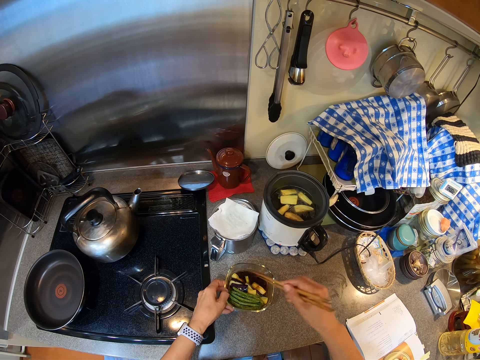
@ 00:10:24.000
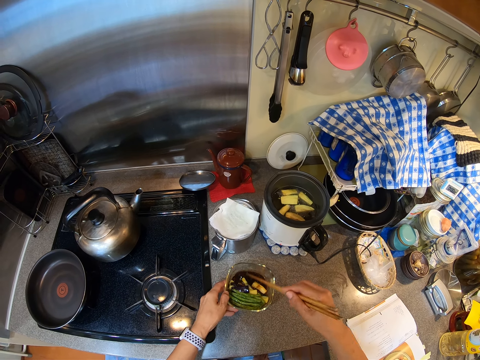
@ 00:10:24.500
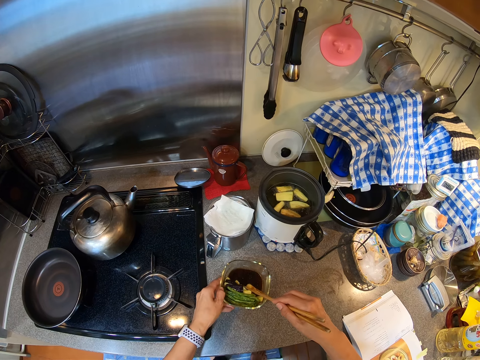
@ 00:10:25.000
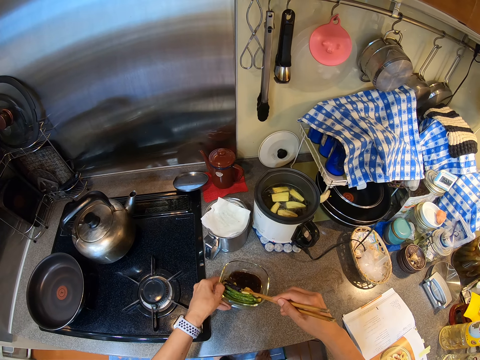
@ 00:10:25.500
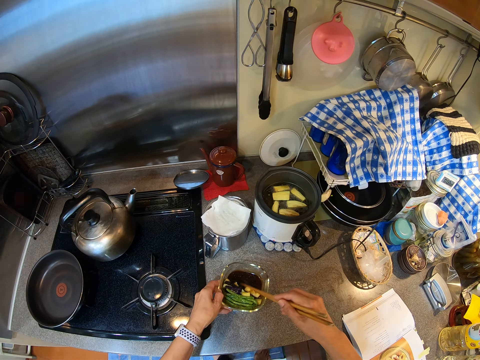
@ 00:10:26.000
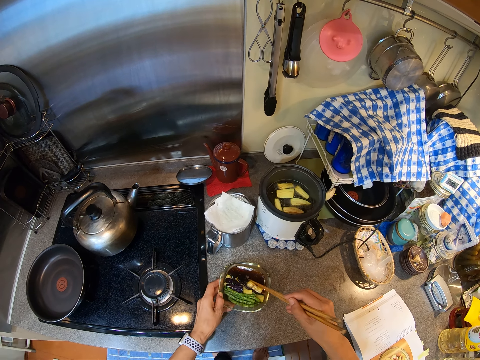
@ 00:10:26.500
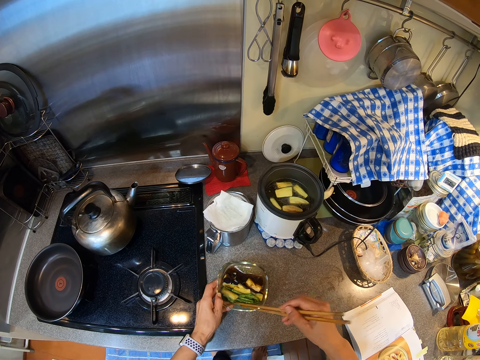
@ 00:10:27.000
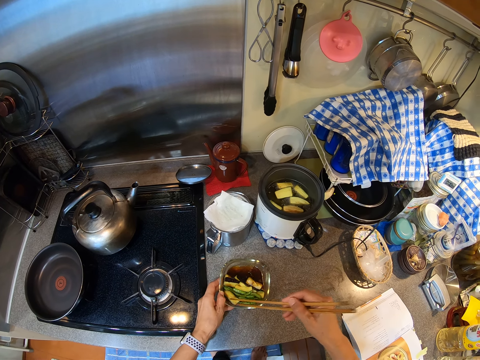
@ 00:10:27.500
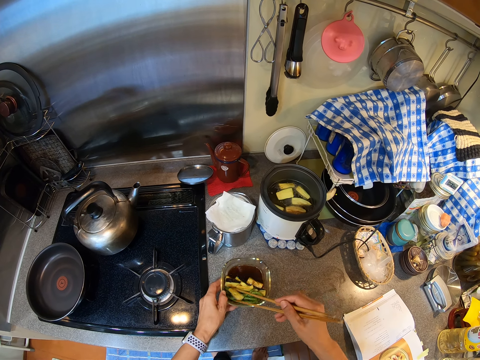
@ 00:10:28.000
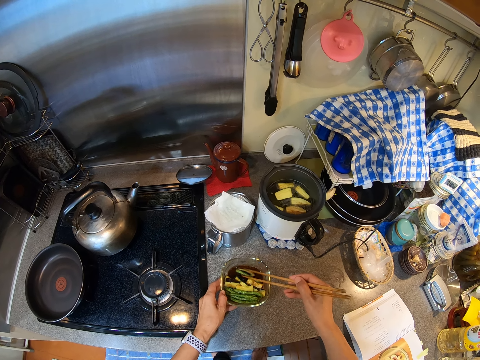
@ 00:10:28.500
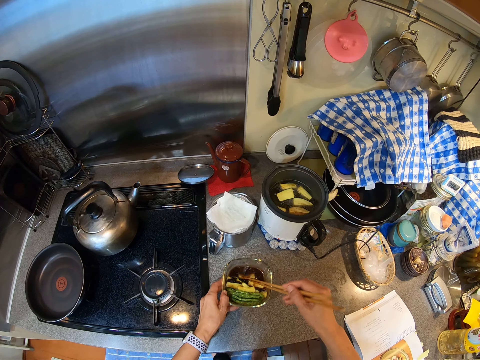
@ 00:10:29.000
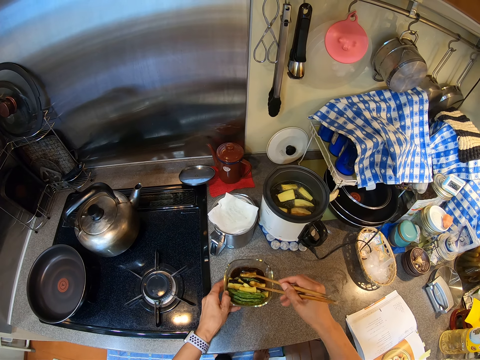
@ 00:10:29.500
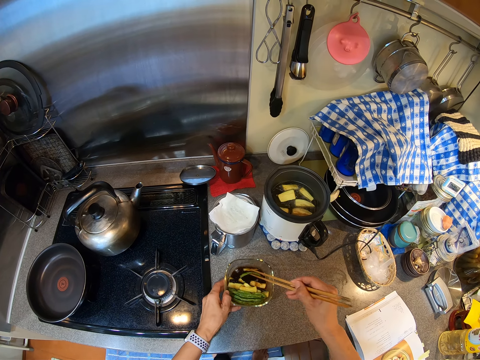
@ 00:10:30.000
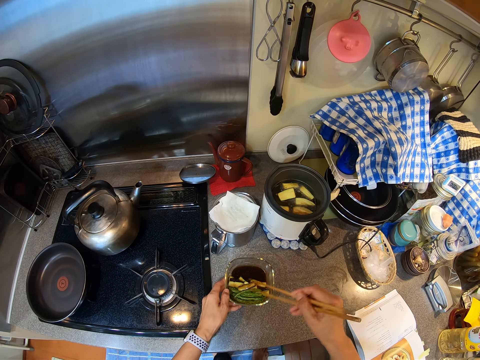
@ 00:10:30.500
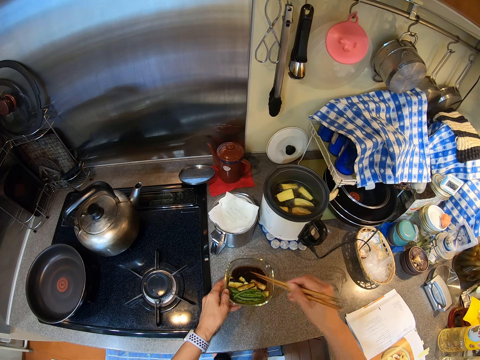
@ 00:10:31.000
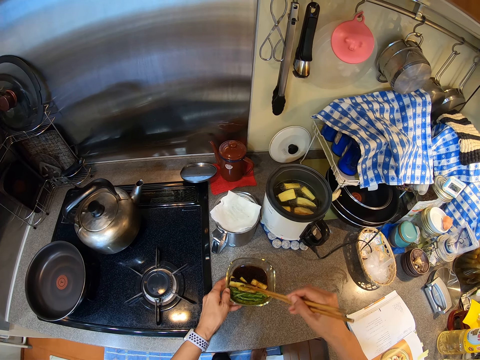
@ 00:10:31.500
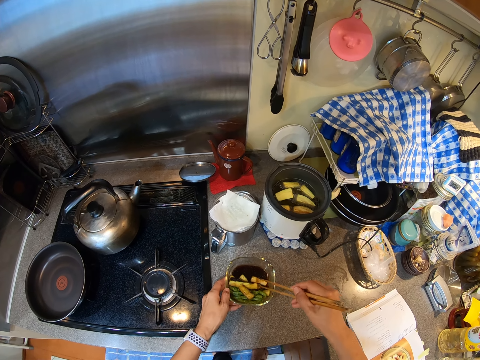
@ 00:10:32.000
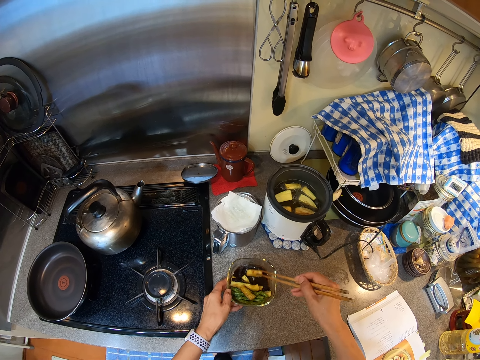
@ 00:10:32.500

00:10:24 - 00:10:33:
The camera wearer moves the bowl.

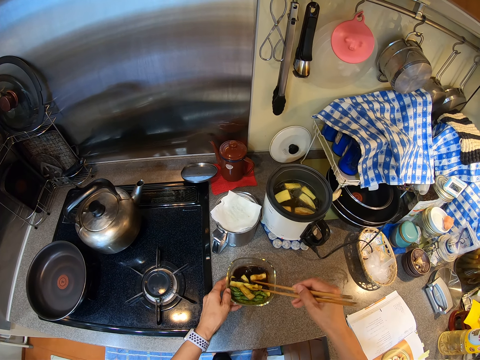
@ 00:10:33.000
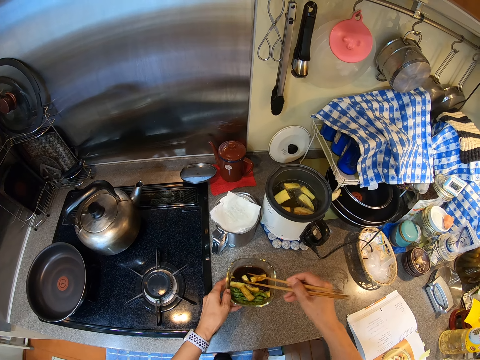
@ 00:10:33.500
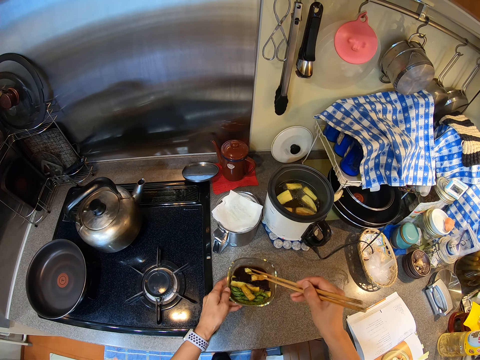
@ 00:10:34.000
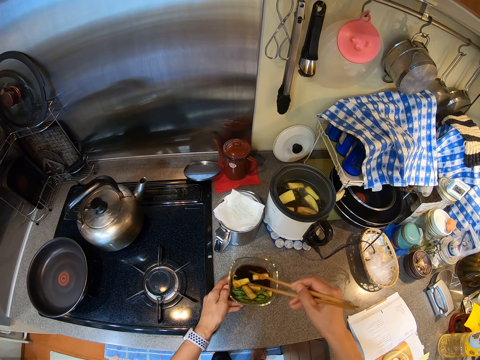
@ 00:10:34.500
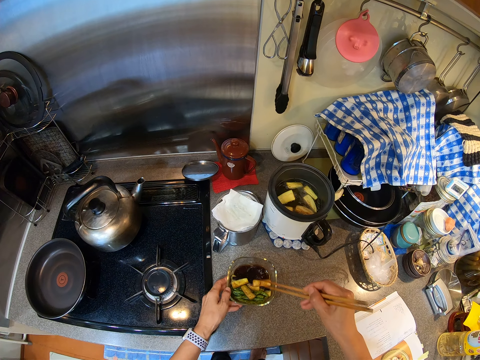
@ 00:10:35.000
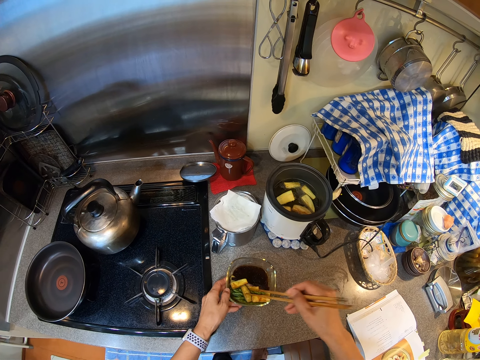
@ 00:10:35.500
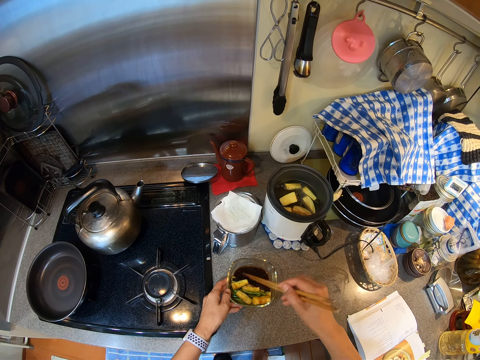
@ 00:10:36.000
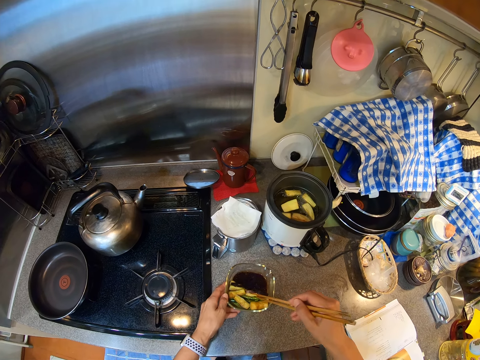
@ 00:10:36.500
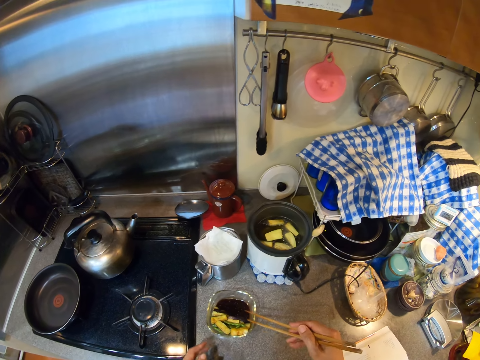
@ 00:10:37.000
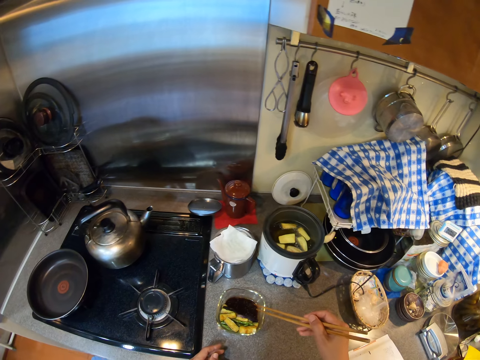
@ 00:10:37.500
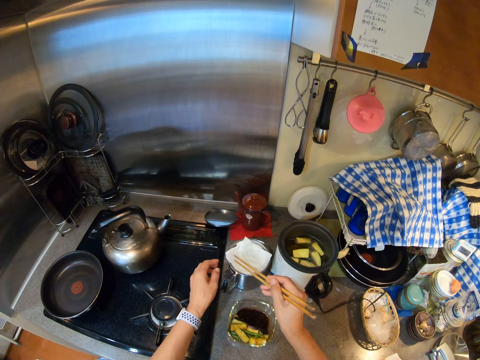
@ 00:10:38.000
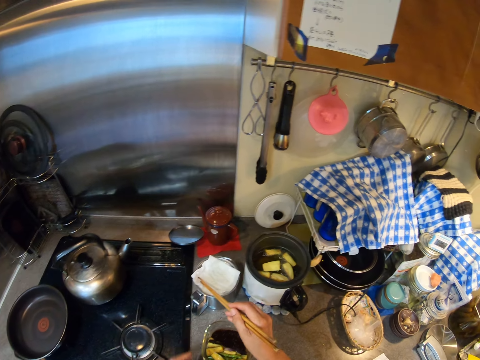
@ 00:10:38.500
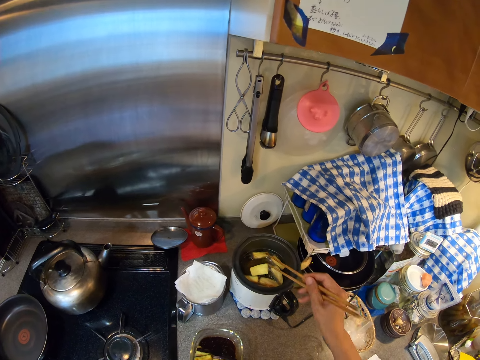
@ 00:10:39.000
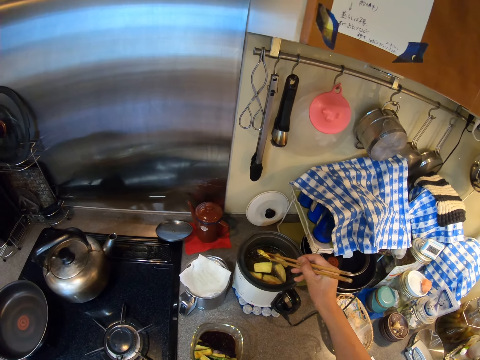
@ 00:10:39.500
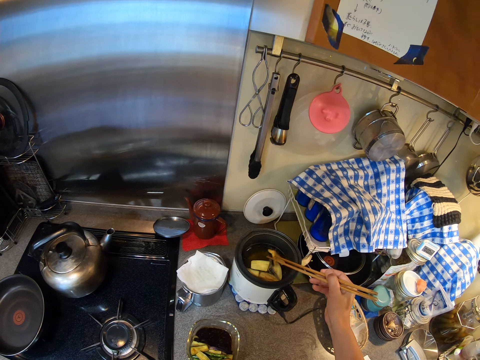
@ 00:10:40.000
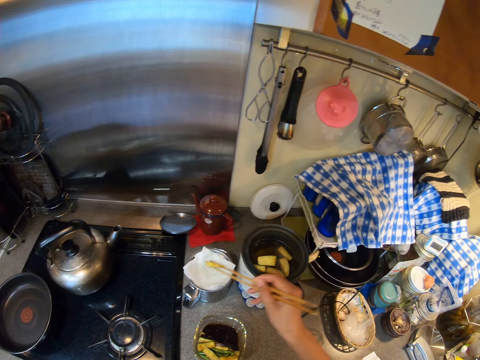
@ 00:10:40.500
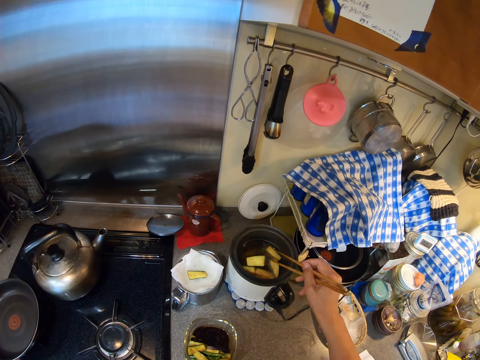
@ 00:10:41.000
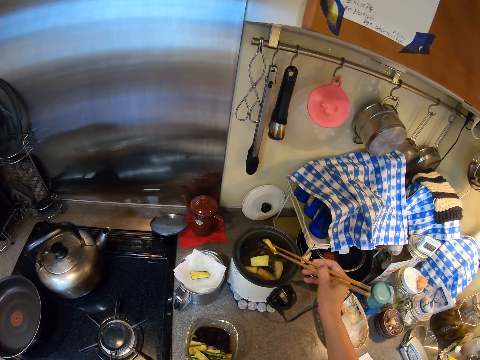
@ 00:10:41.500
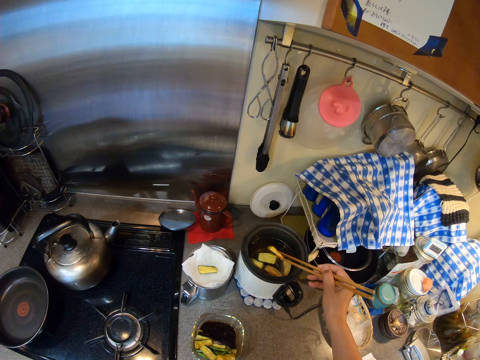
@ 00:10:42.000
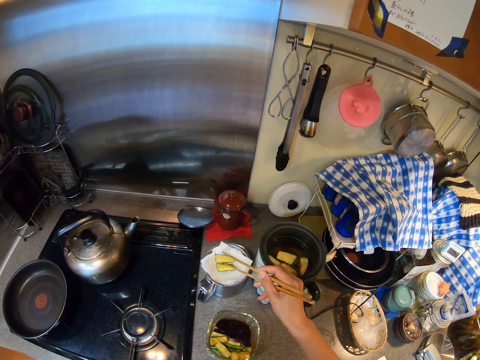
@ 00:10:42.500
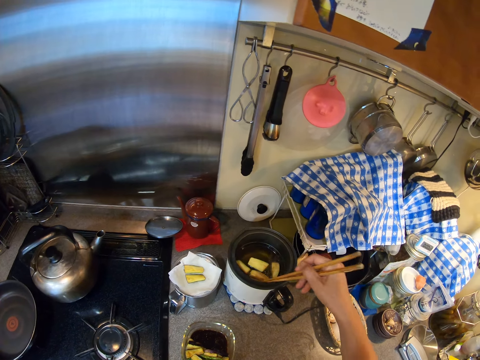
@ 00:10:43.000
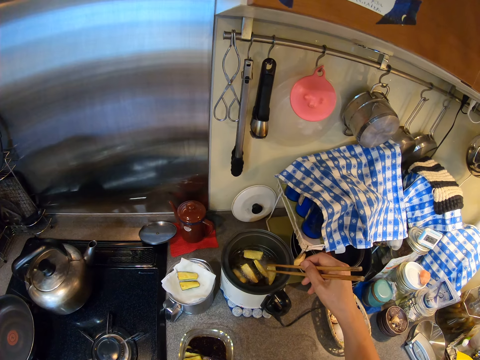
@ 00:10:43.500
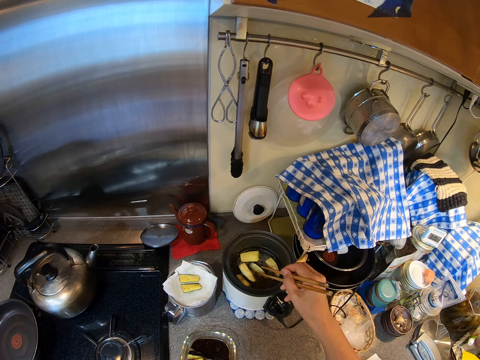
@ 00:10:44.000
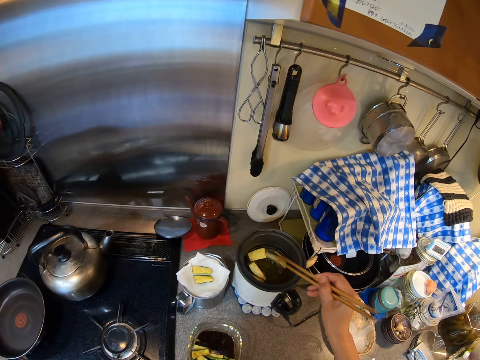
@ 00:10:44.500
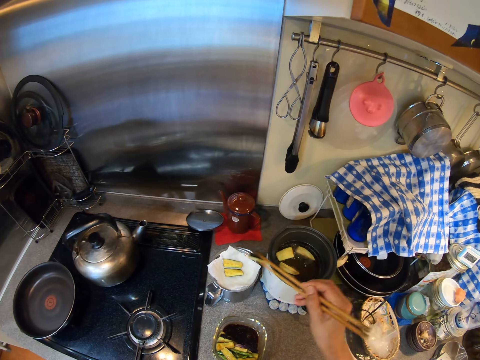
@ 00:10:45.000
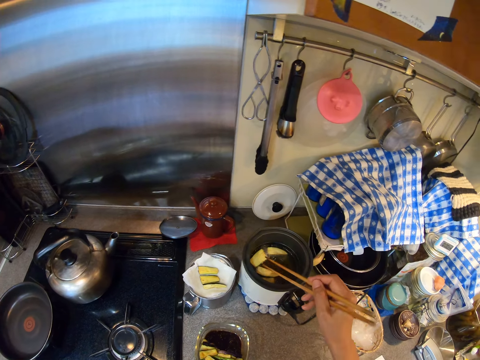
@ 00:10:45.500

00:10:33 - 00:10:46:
The camera wearer arranges the vegetable. They knock the stick on the bowl and lift a hand up. They pick the food in the deep fryer with the chopsticks. They lift hands up, put the left hand down and wipe the stick on the paper. They stir the eggplant and move the stick in the pot. They place the eggplant on the pot.

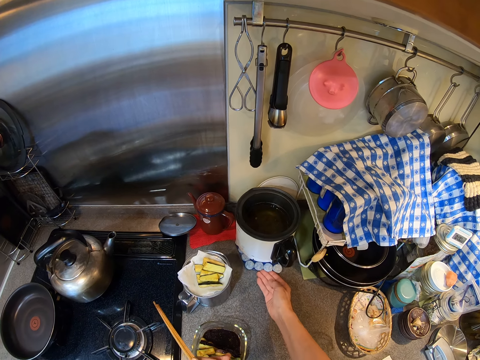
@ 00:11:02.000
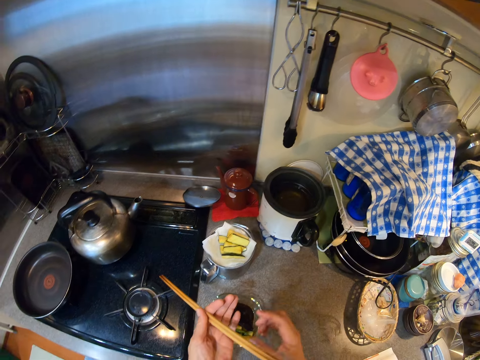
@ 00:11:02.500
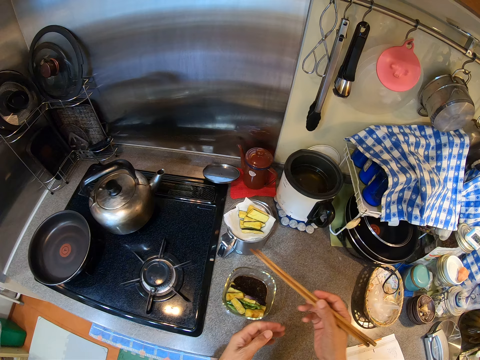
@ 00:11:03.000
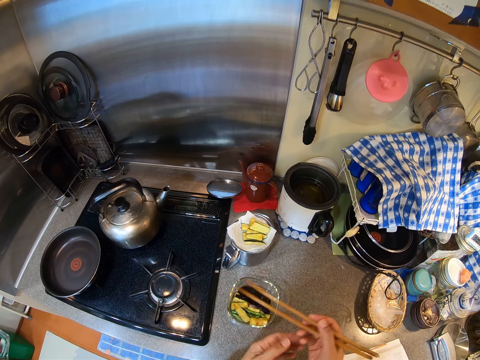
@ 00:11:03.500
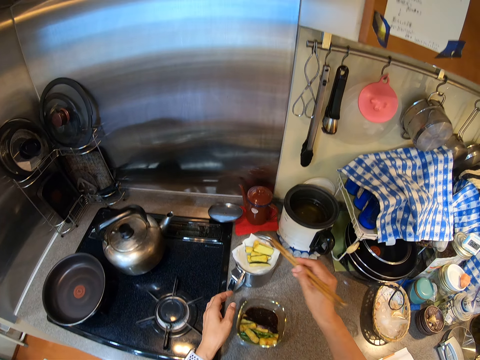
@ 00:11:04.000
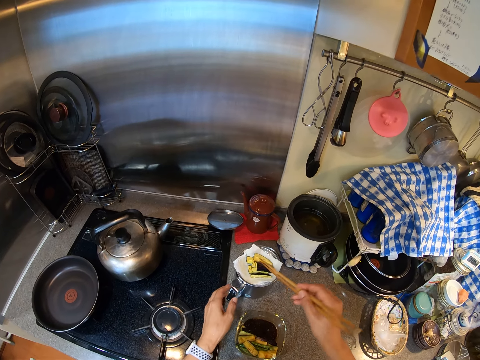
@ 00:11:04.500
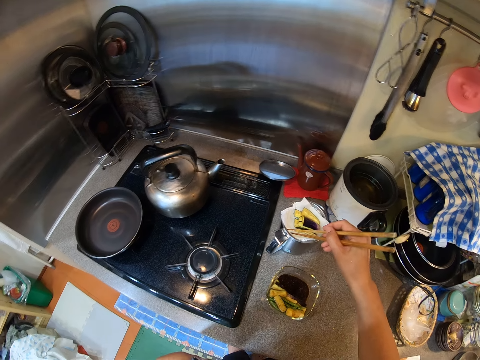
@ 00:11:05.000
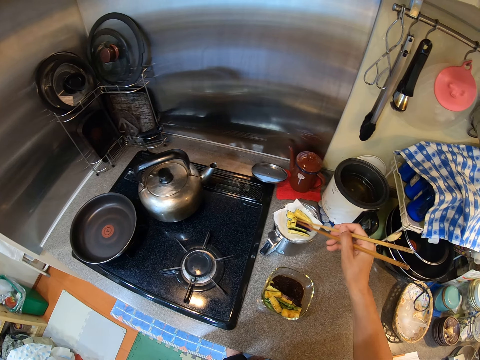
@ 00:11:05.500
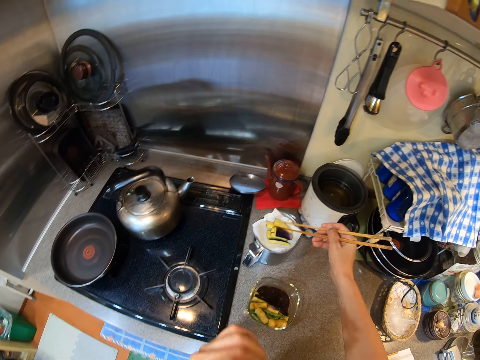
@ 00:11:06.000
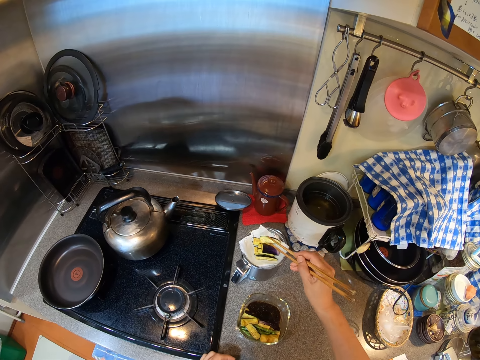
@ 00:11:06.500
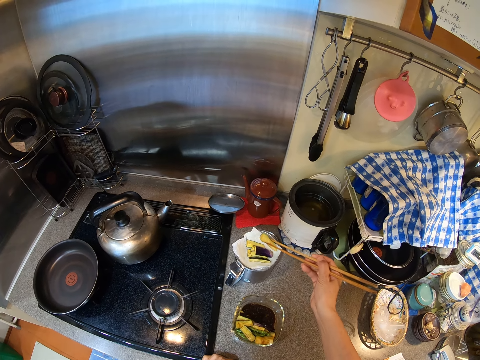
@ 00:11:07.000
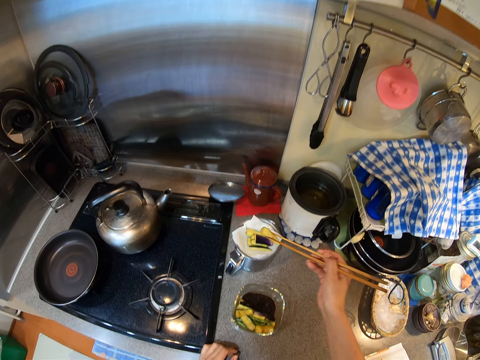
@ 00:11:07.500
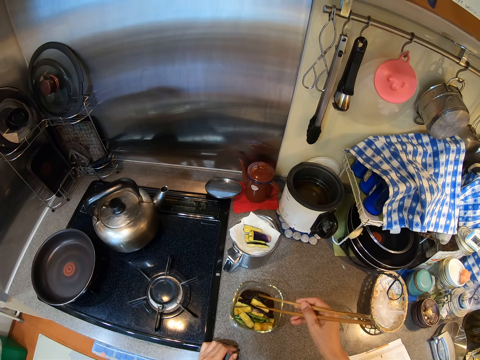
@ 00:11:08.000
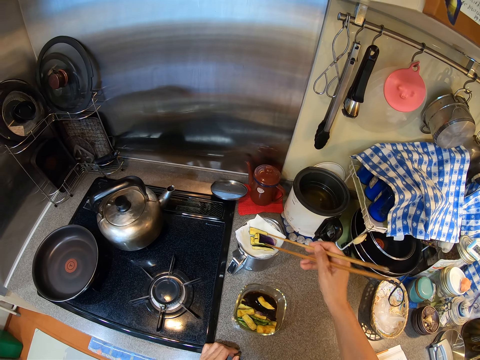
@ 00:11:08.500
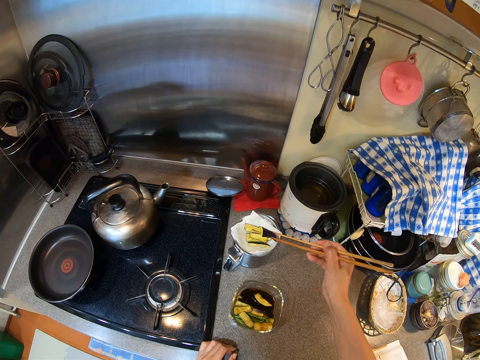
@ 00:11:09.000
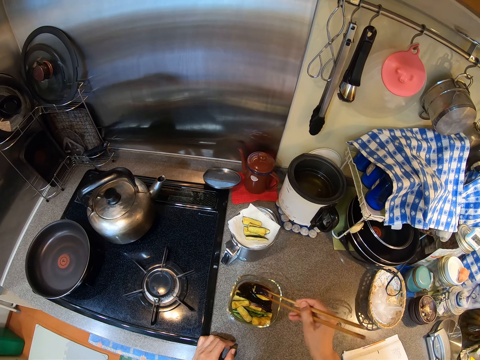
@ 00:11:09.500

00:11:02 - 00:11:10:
The camera wearer moves the pot forward. They hold the chopsticks with the other hand and lift hands up. They put the food in the bowl of sauce. They move hands forward, lift the left hand up and put the sticks in the pot. They lift the eggplant up.
